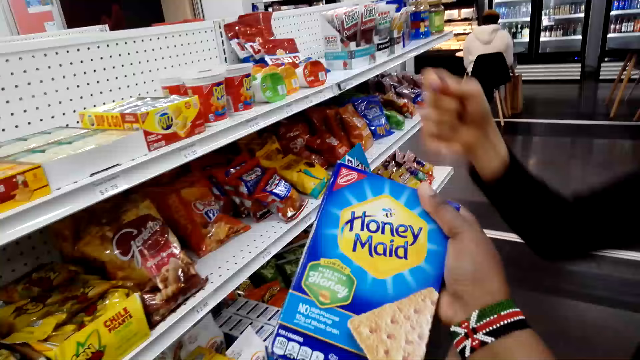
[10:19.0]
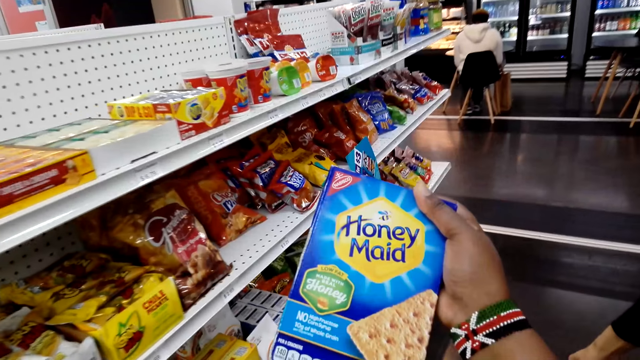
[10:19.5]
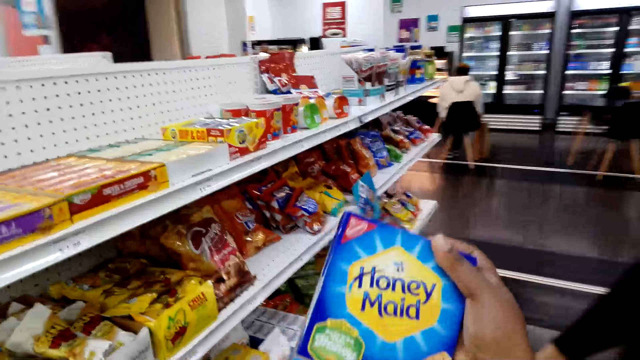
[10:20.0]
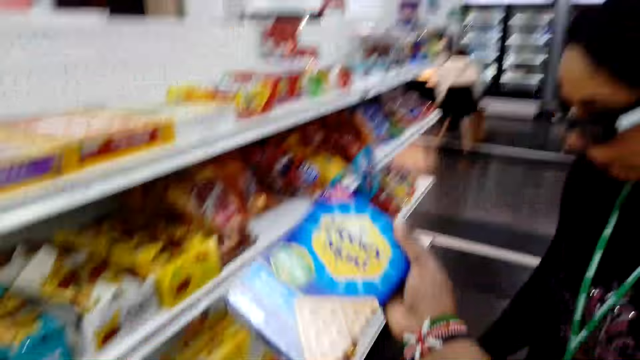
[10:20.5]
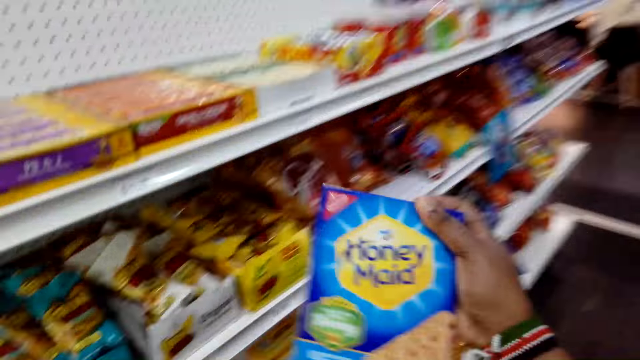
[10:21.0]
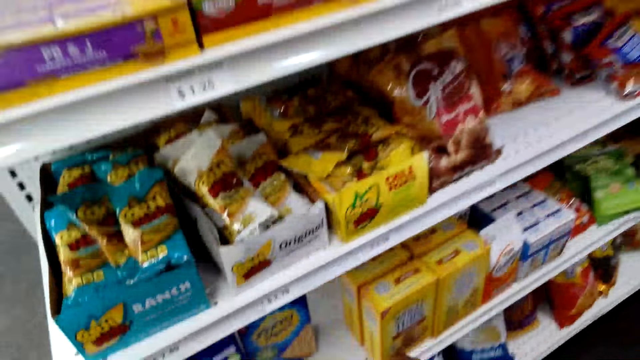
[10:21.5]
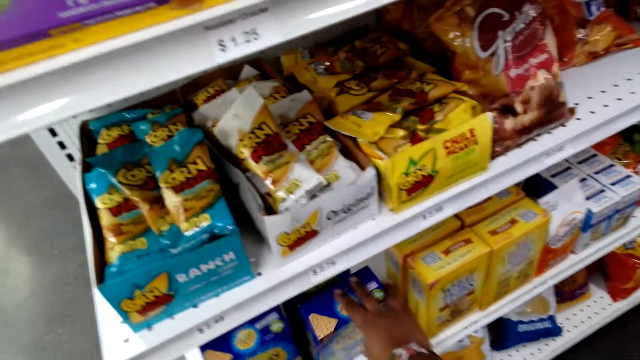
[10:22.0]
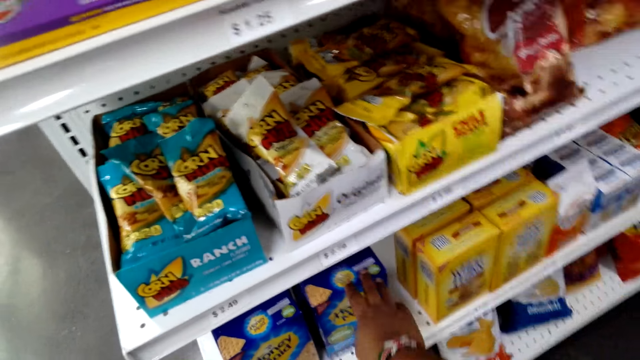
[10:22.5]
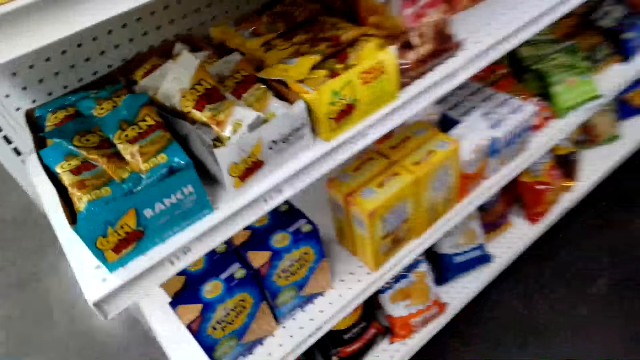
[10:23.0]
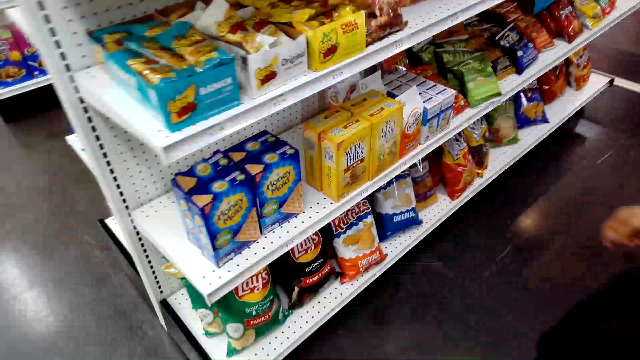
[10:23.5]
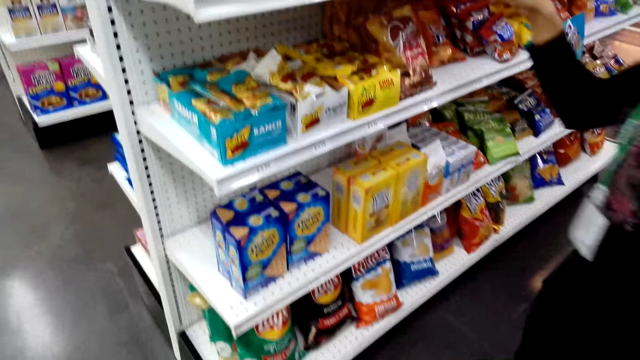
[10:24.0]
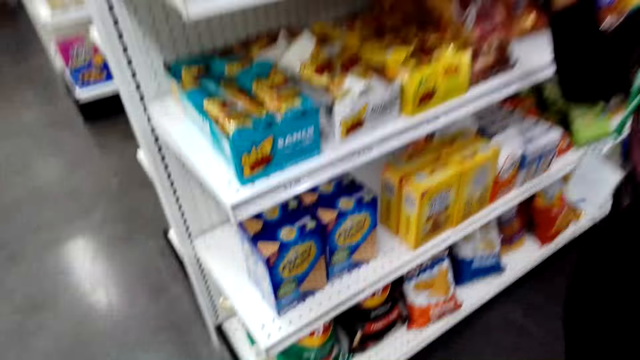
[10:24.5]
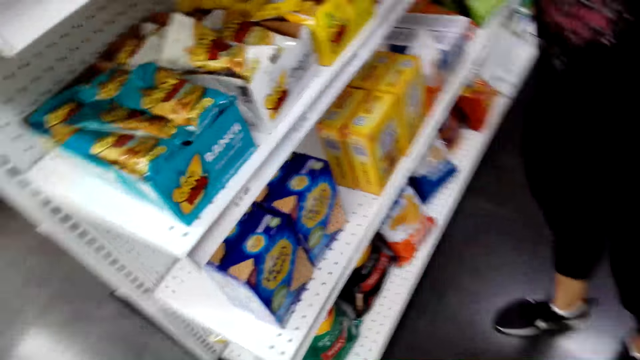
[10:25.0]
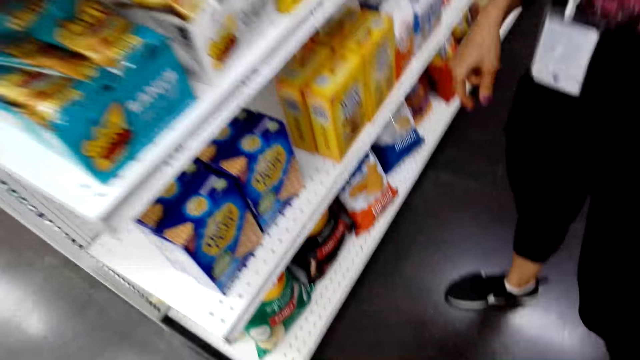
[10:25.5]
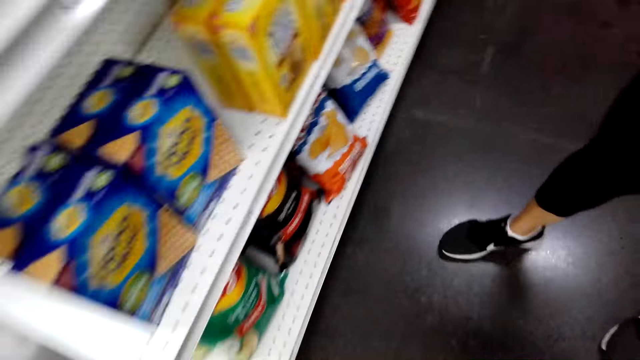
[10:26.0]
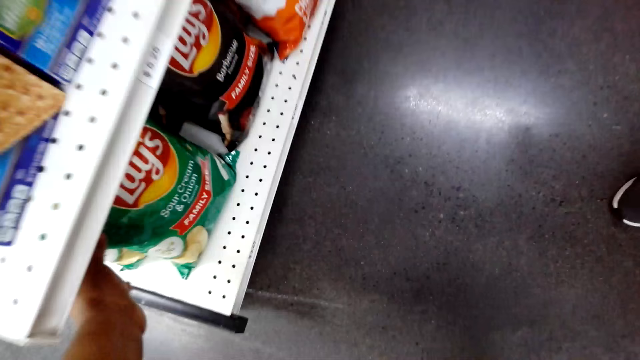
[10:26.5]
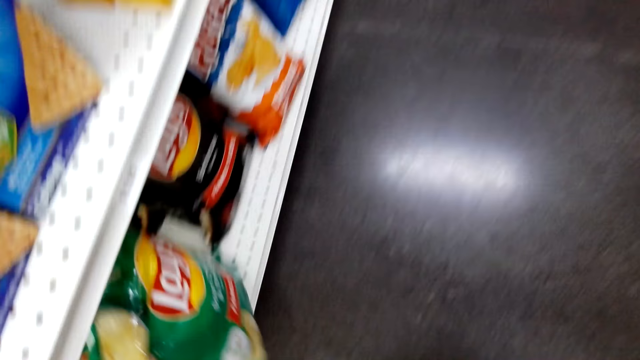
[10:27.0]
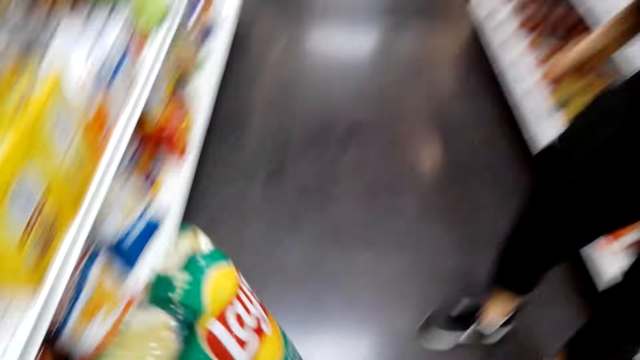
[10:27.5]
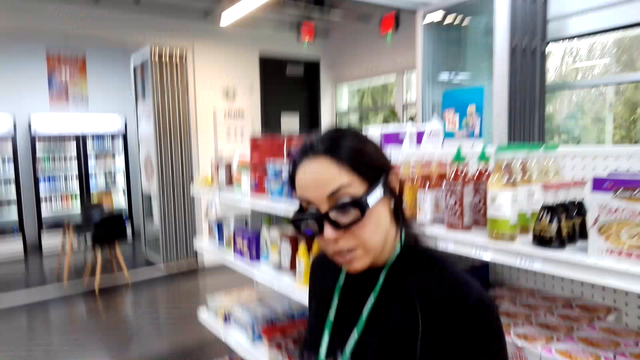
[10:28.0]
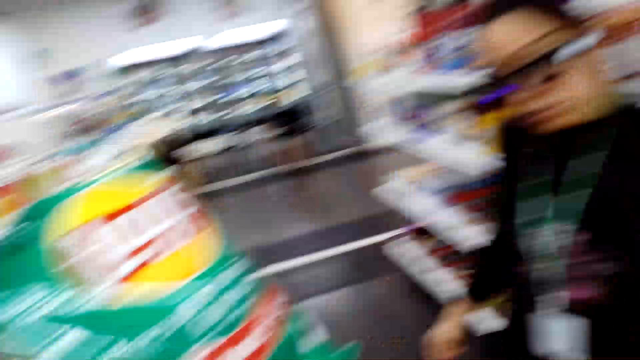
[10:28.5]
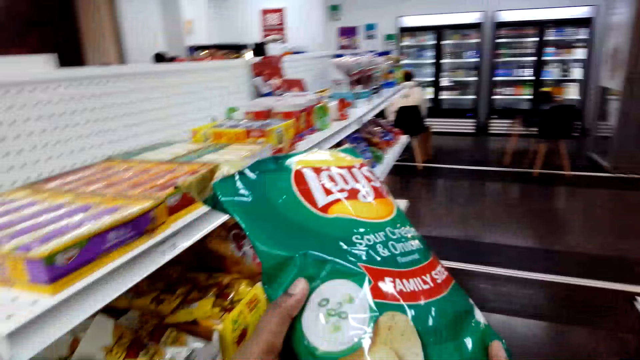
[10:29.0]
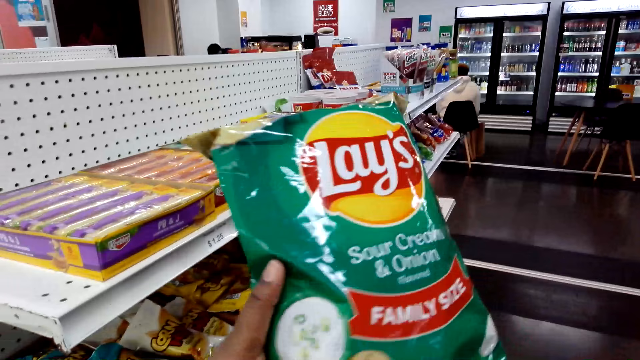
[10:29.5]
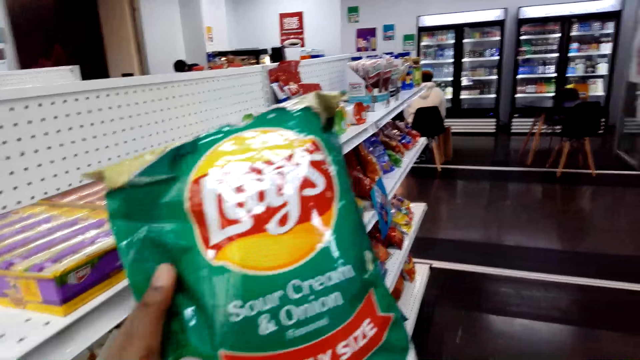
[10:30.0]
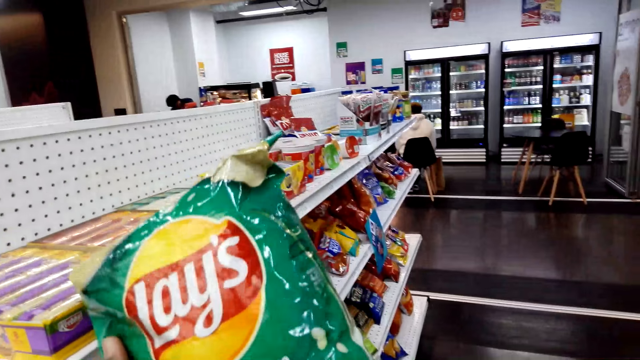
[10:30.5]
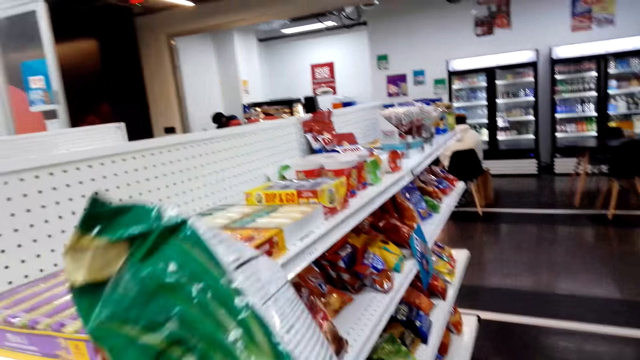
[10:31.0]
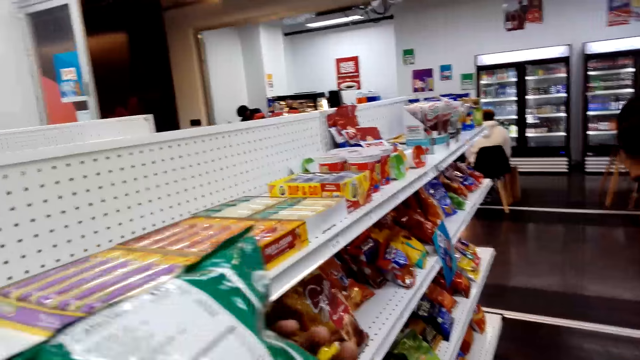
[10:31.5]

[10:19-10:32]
A woman points at the biscuits. The camera wearer holds a pack of Honey Maid on the shelf. The woman stands in a store. The camera wearer puts the biscuits back on the shelf. The woman stands in the store. The camera wearer picks up a pack of Lay's crisps or potato chips on the shelf. The woman looks at the potato chips. She stands in the store. The camera wearer holds the pack of Lay's crisps in the store.

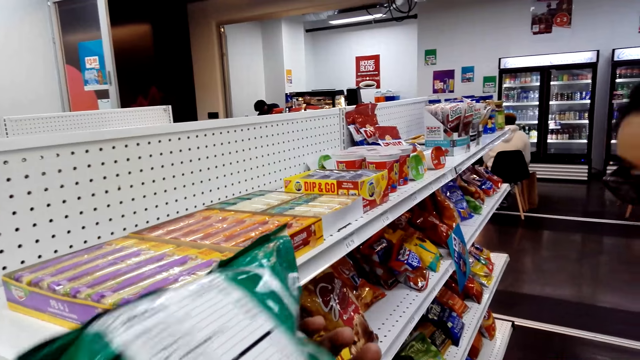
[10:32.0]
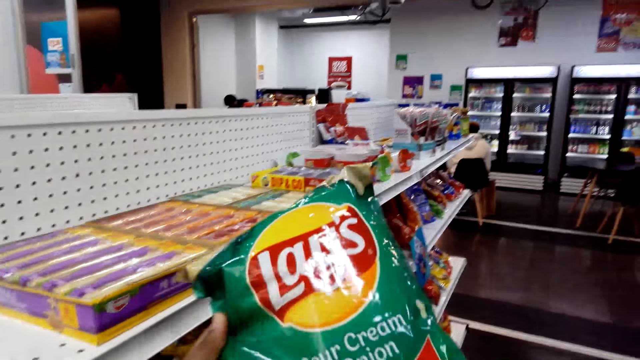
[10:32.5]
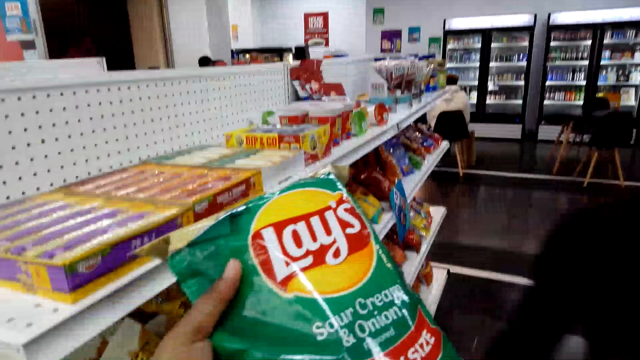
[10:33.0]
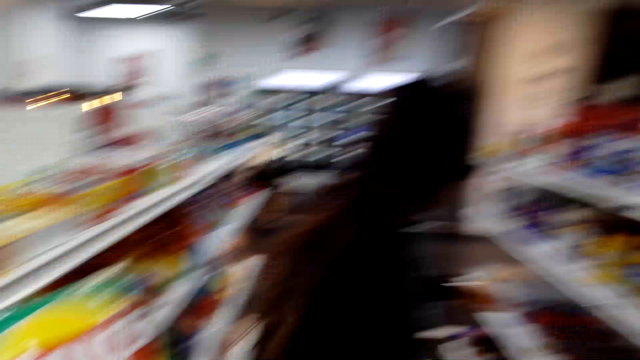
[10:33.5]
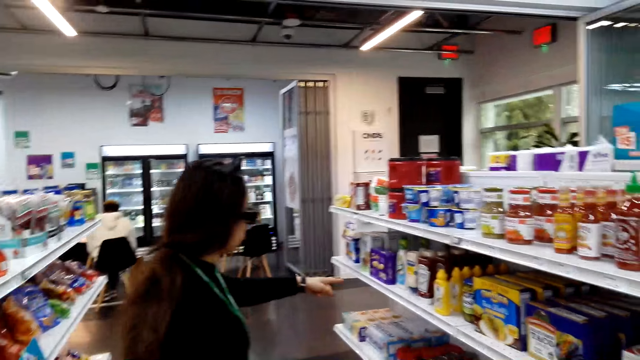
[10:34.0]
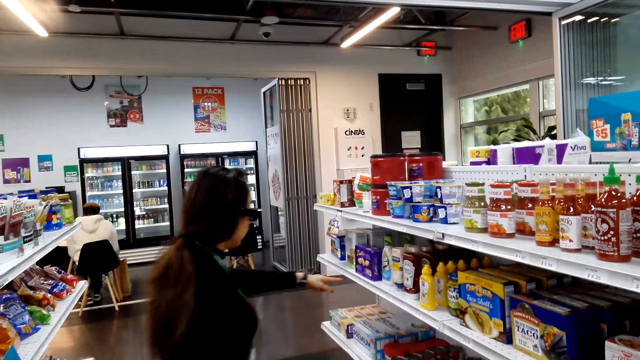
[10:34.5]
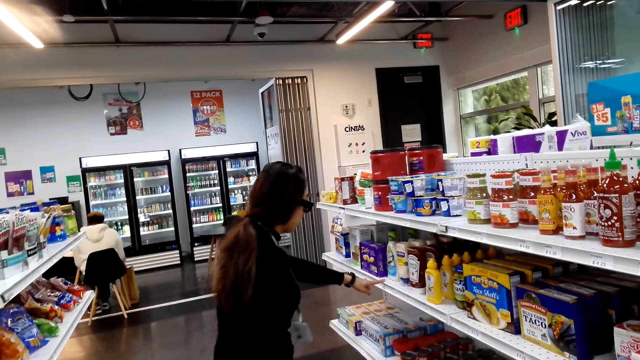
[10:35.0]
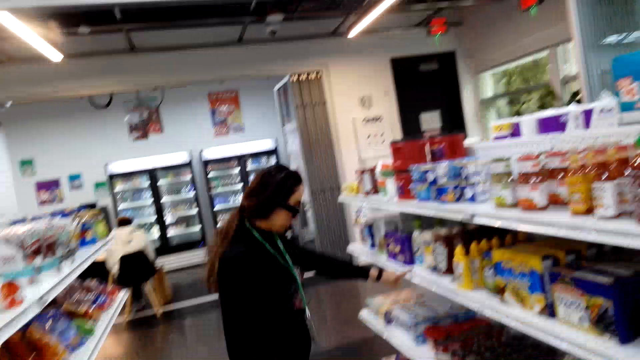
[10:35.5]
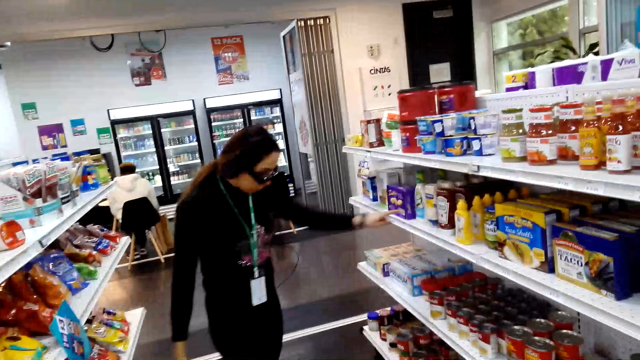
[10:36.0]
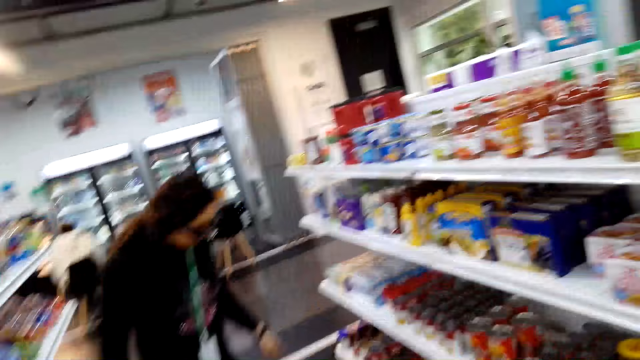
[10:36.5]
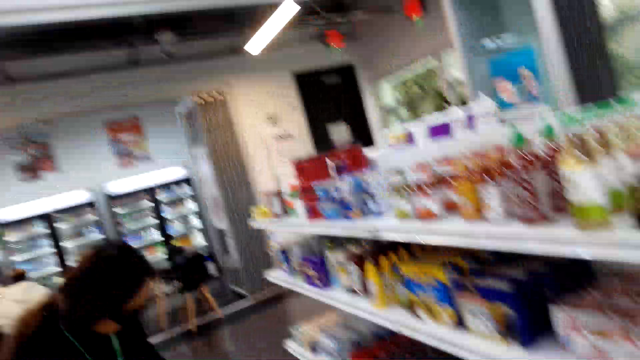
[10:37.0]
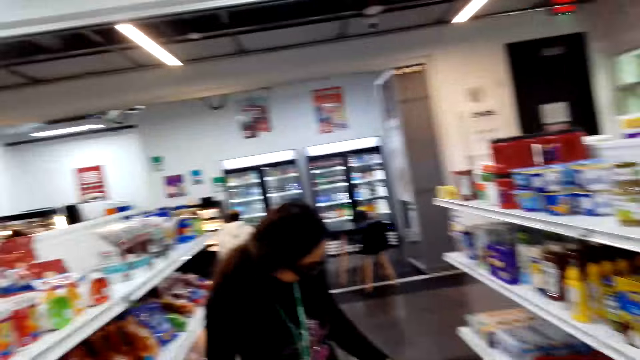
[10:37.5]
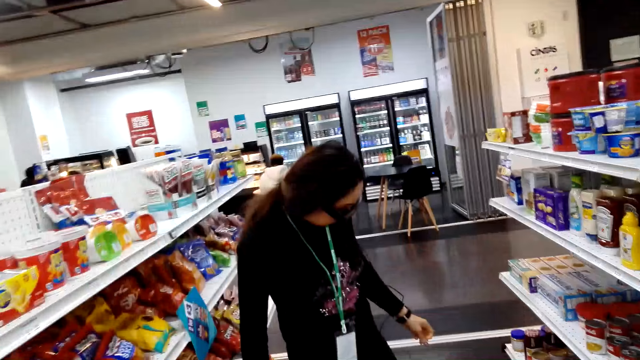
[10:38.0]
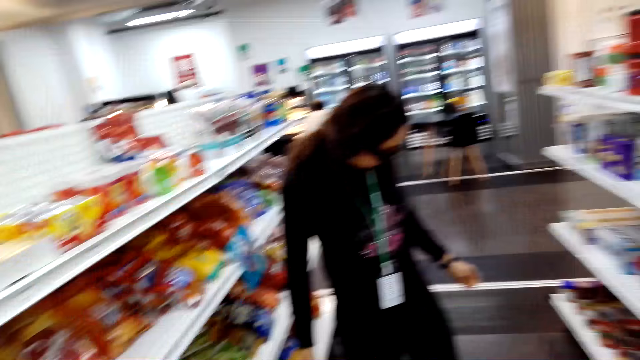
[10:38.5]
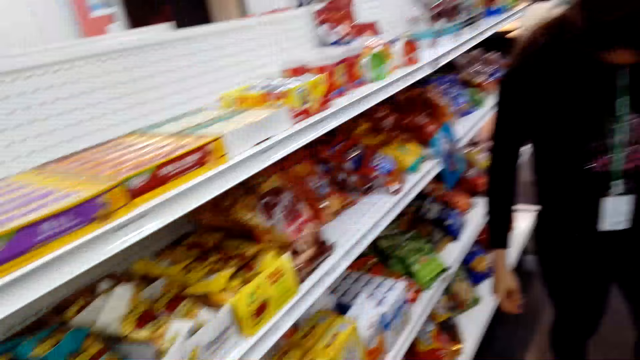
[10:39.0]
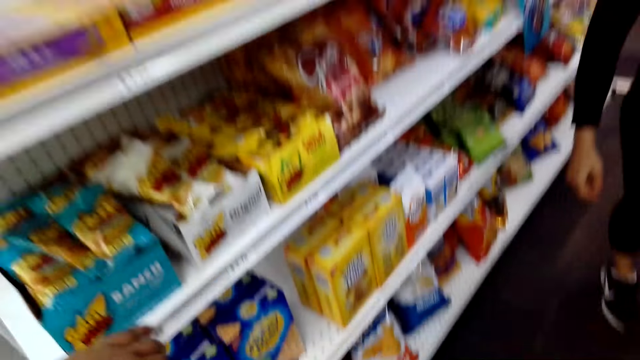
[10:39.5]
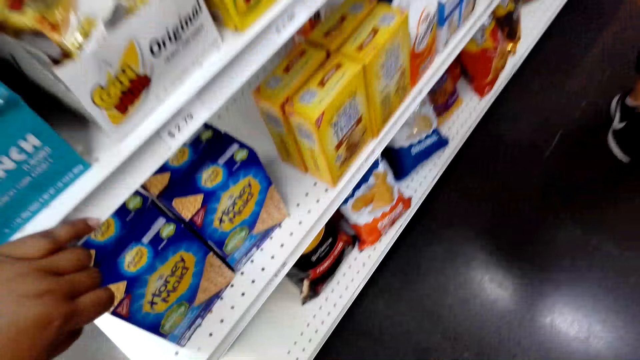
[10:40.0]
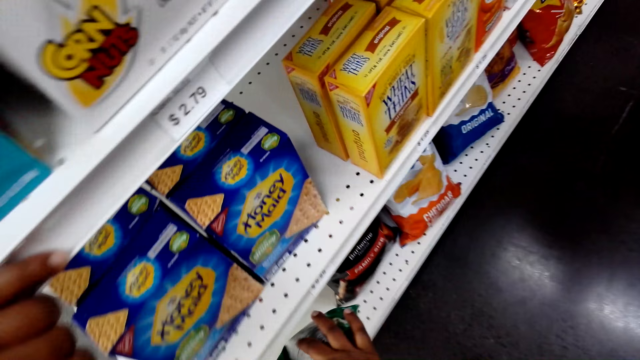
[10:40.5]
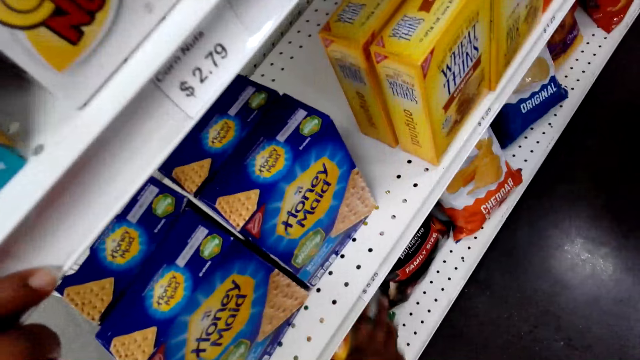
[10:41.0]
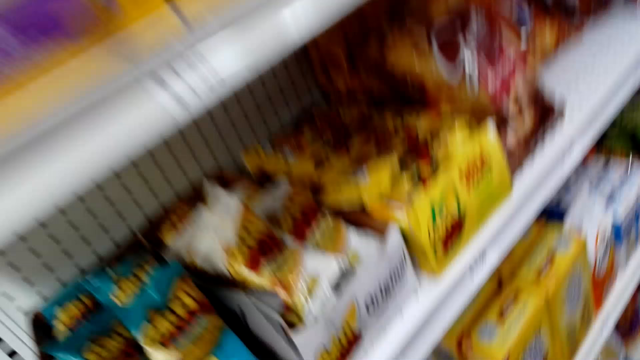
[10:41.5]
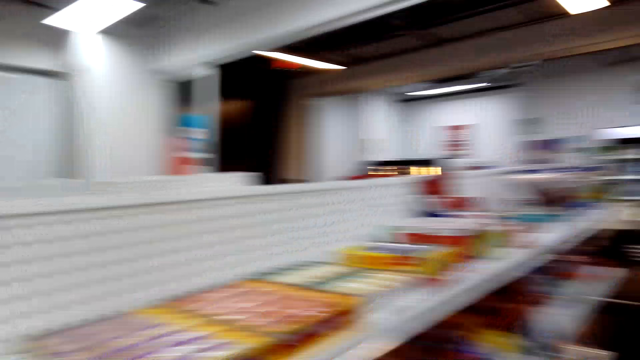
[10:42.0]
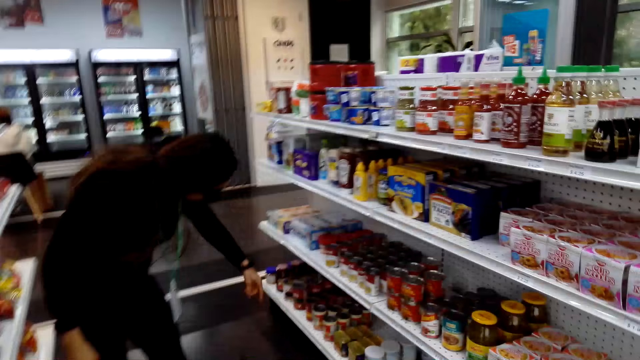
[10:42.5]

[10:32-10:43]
A lady walks around a store. She points at a pack of something on the shelf. She stands in the store. The camera wearer holds a shelf with the left hand. They put the potato chips back on the shelf. They pick up a pack of something on the shelf. The lady points at a pack of something on the shelf.
